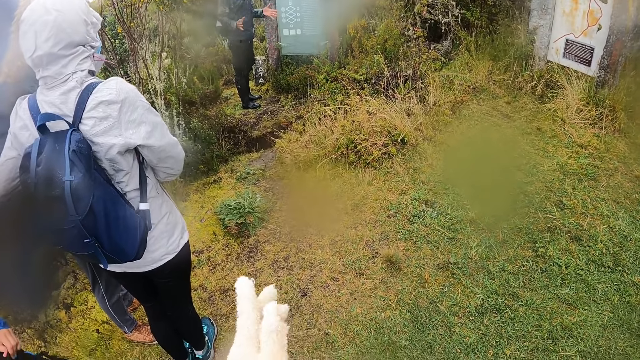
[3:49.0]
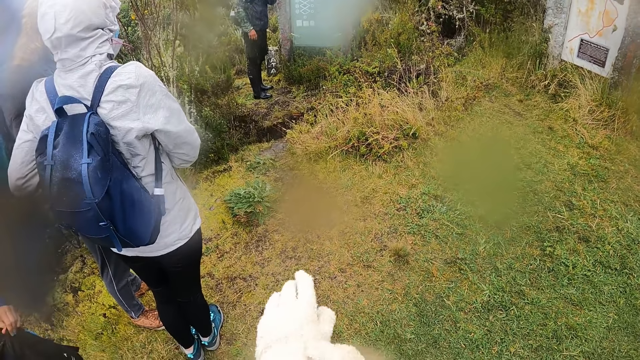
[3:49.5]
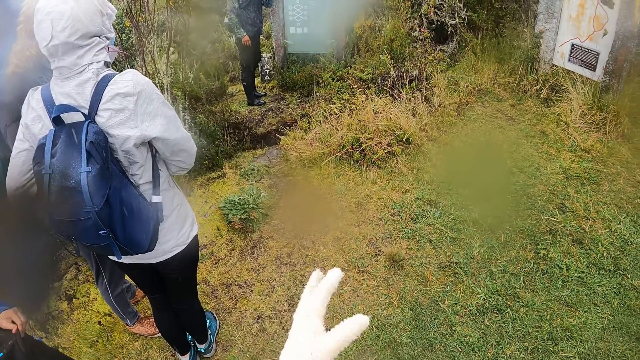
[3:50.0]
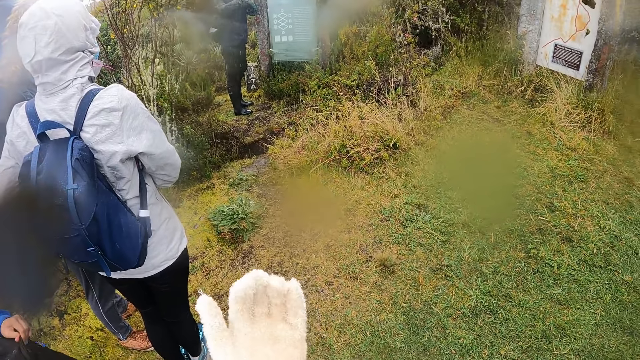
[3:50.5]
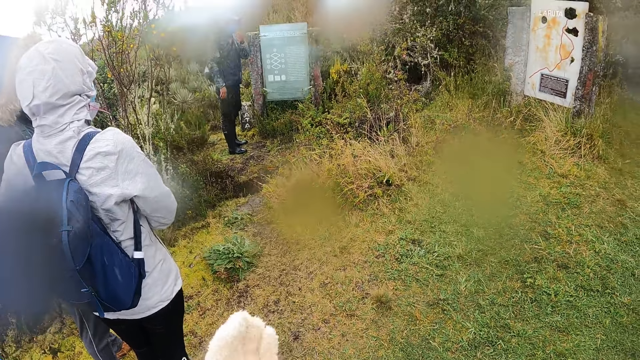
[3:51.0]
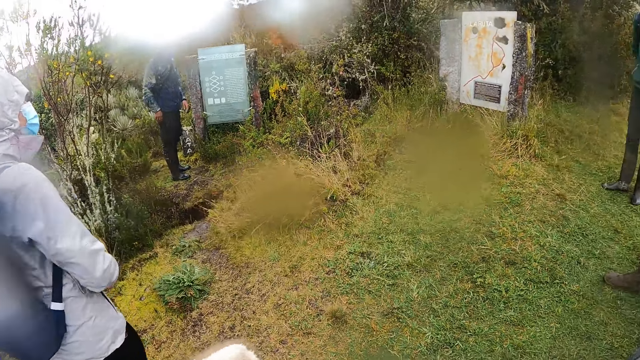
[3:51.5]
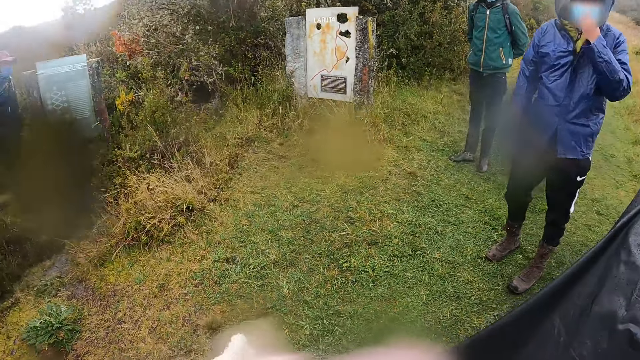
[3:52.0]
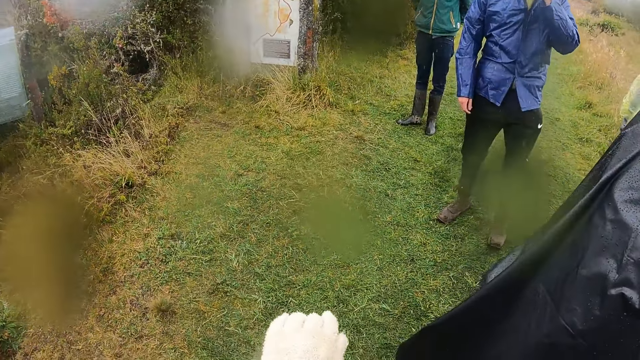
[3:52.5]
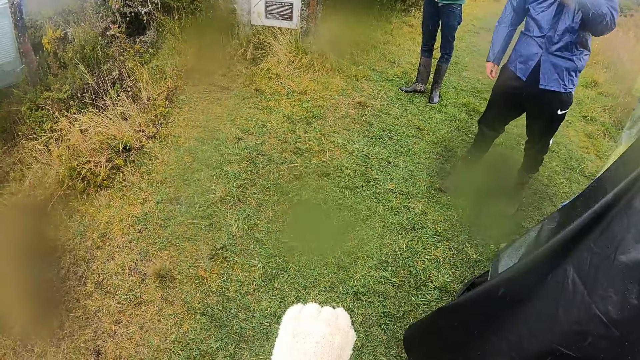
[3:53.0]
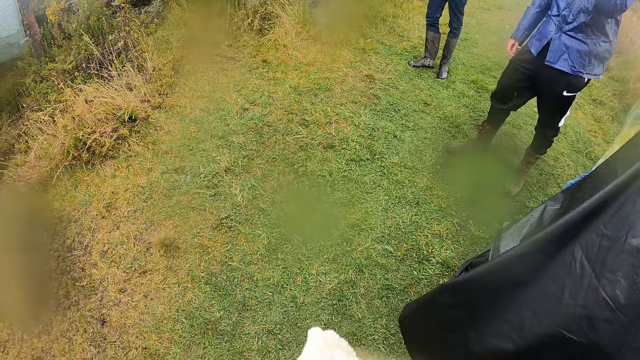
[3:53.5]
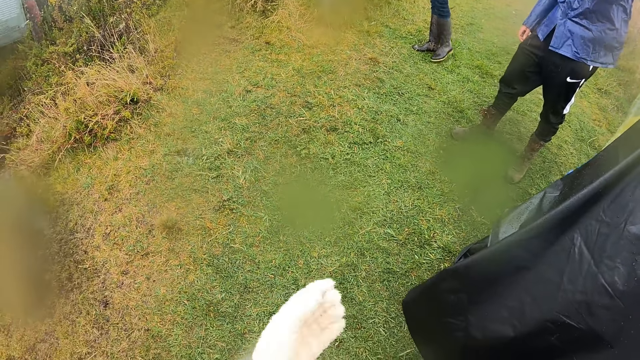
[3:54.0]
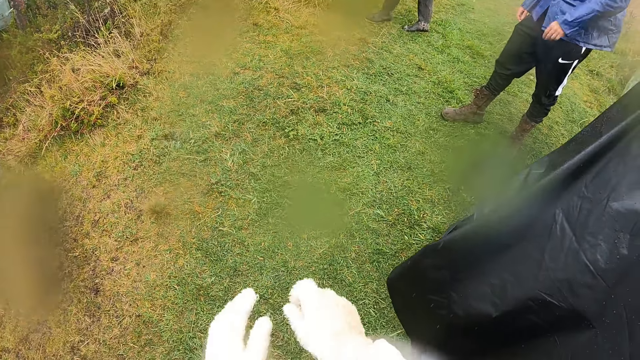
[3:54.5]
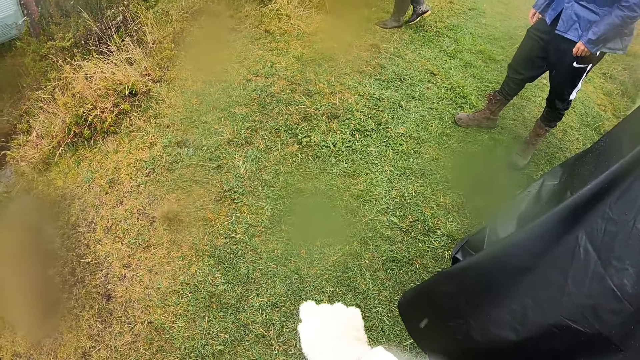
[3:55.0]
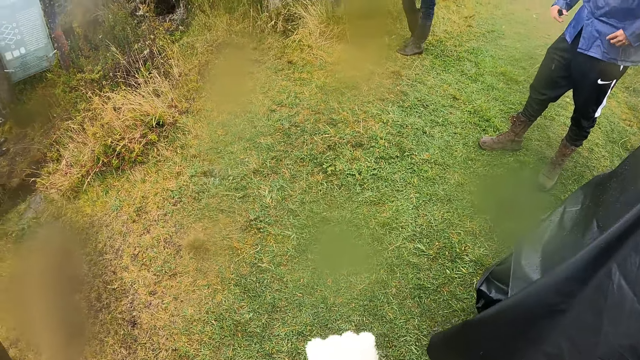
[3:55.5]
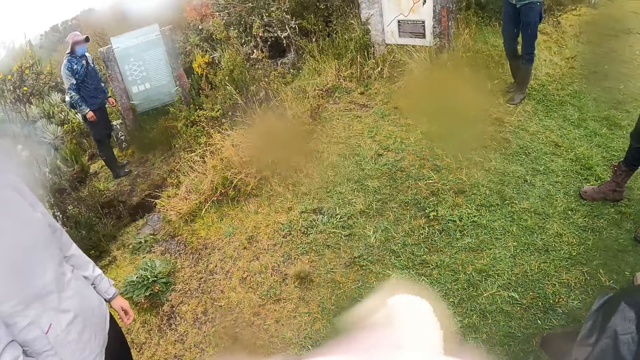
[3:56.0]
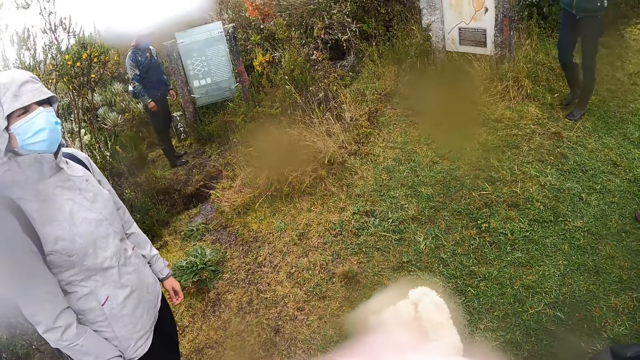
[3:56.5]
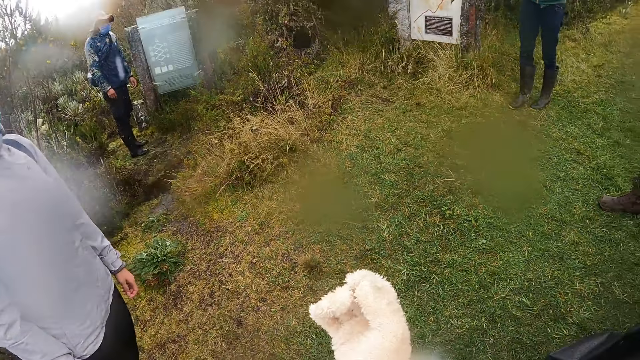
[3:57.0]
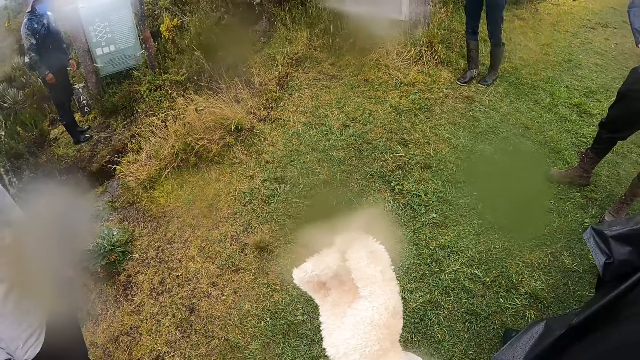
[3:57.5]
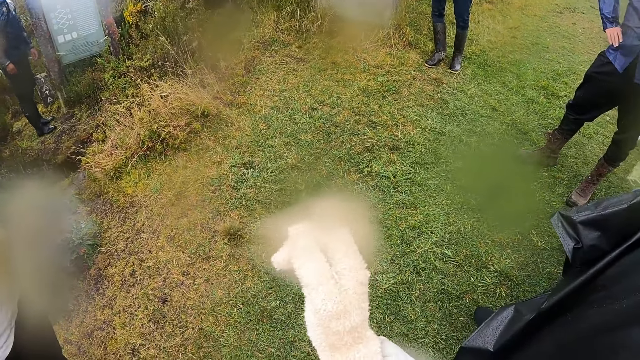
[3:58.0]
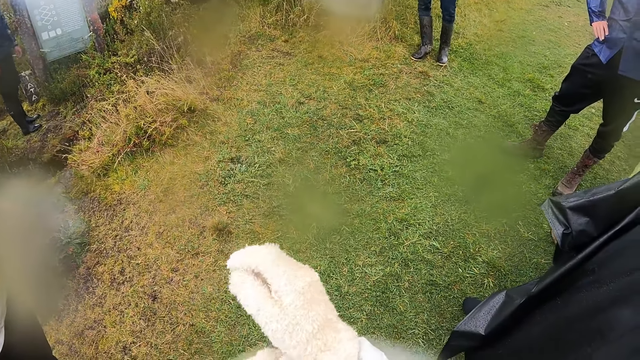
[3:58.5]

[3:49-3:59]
A man makes gestures by hand and adjusts his face mask. The camera wearer looks around the people. He touches his hands.

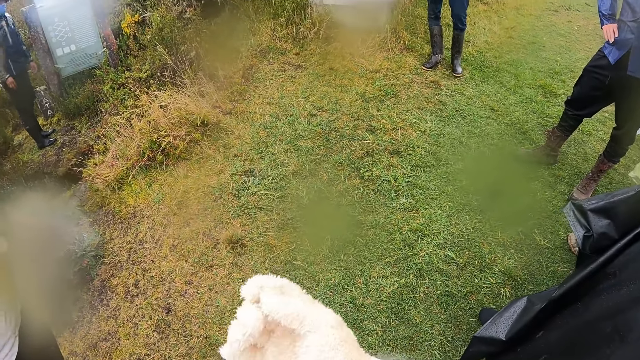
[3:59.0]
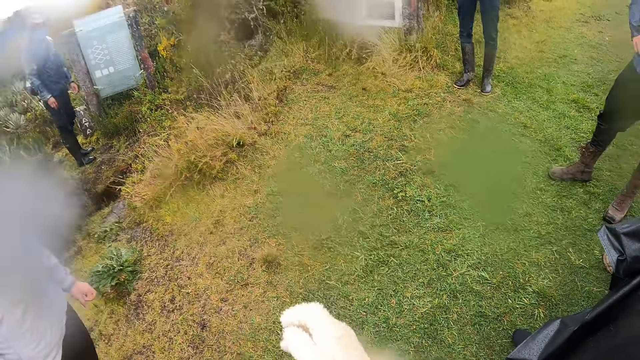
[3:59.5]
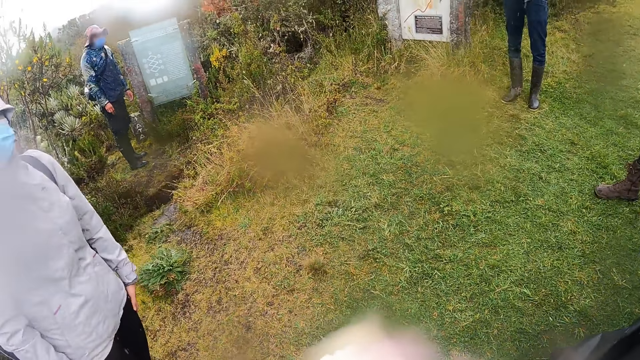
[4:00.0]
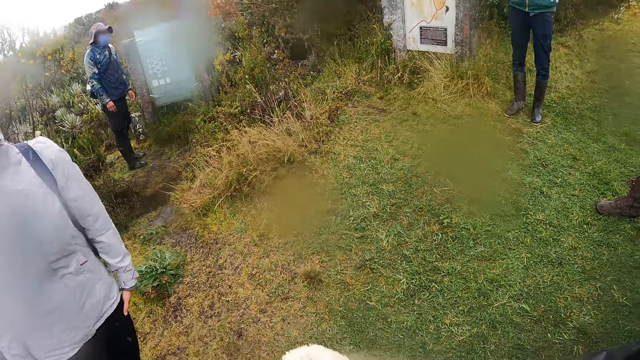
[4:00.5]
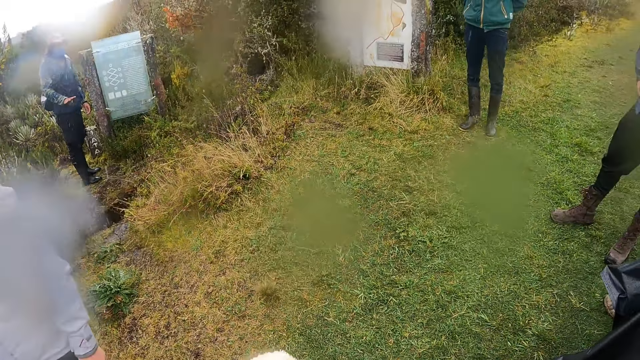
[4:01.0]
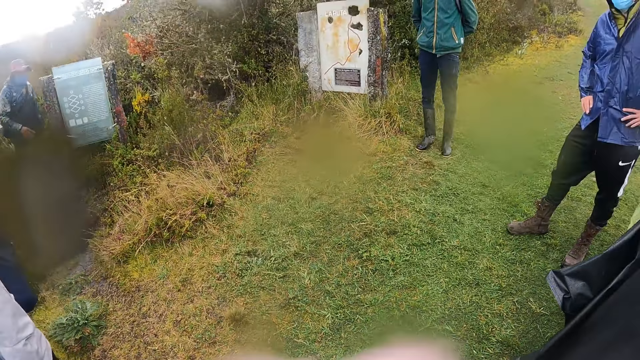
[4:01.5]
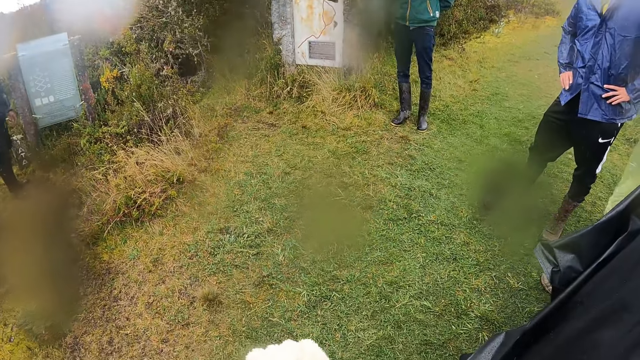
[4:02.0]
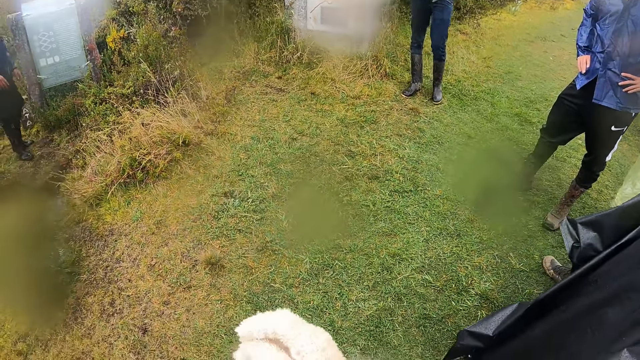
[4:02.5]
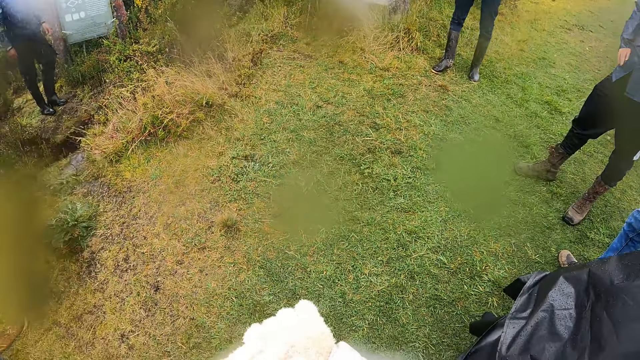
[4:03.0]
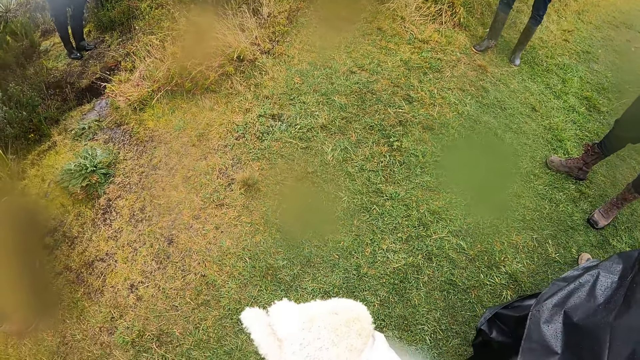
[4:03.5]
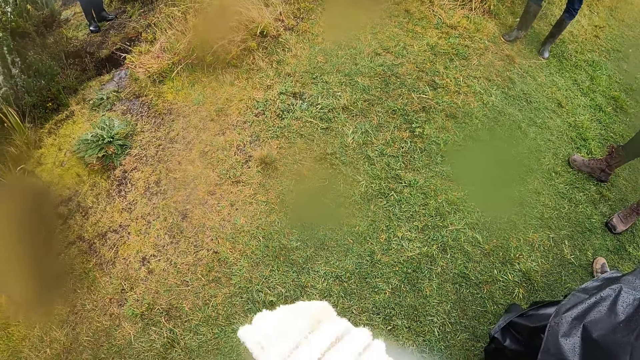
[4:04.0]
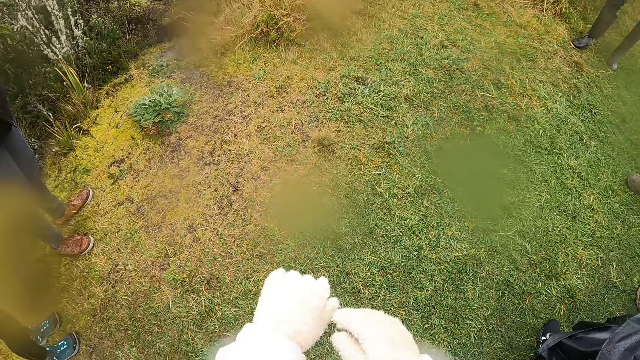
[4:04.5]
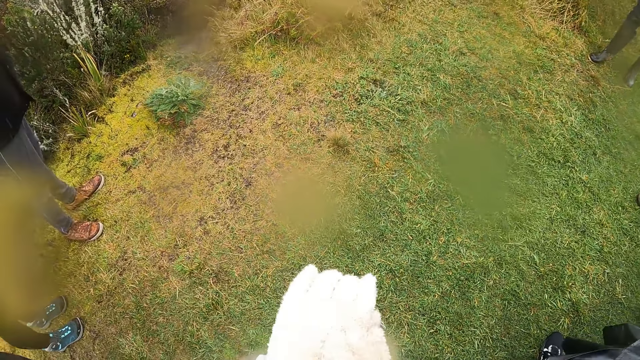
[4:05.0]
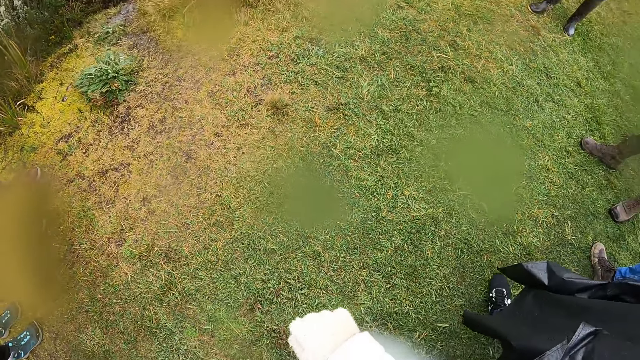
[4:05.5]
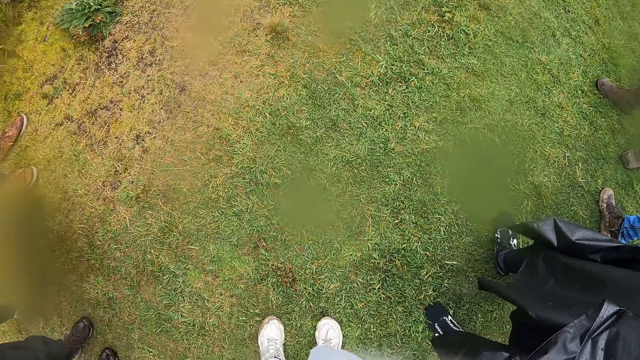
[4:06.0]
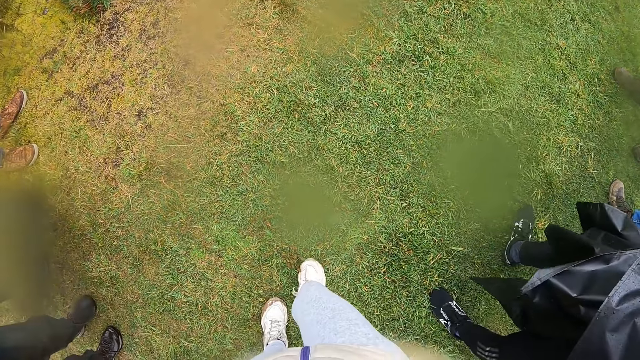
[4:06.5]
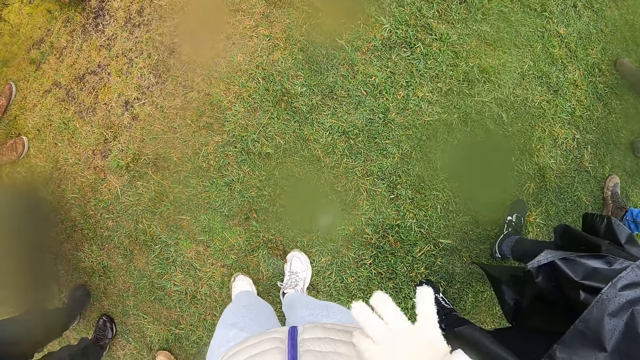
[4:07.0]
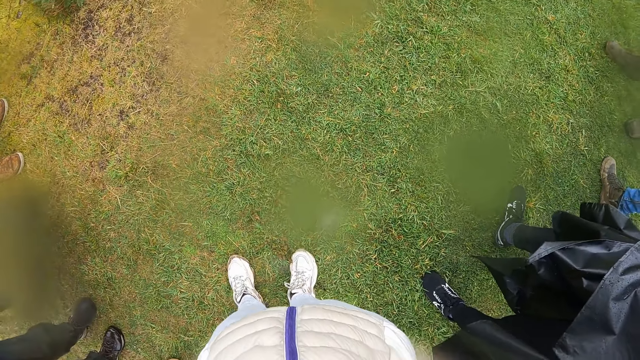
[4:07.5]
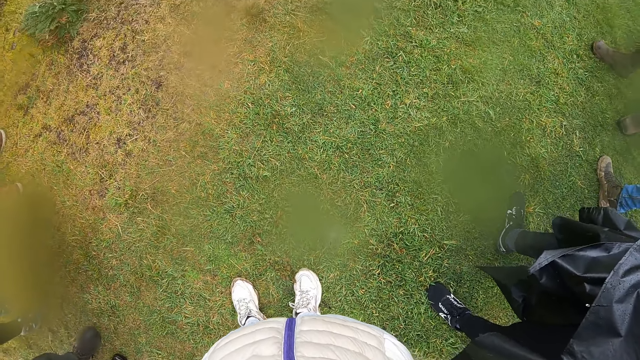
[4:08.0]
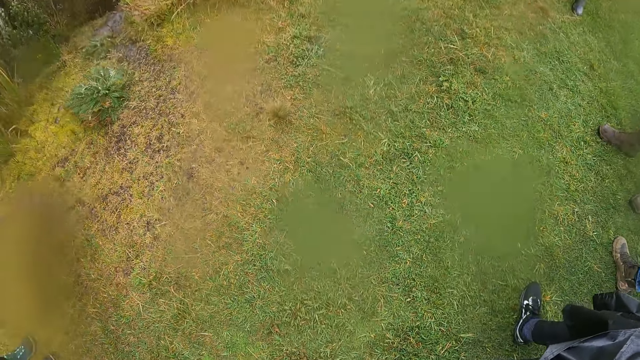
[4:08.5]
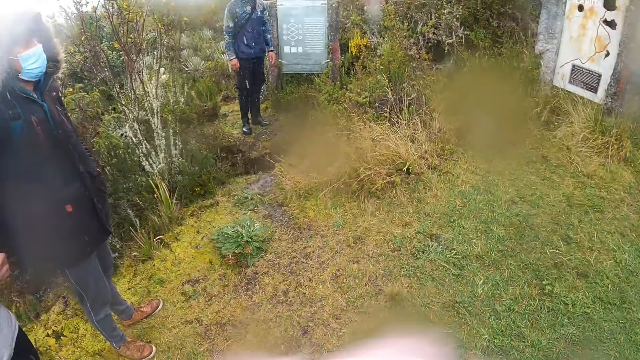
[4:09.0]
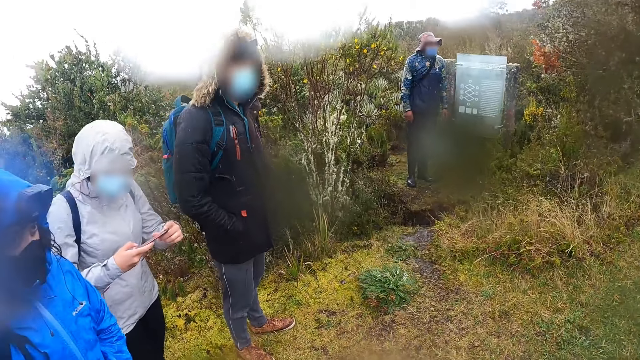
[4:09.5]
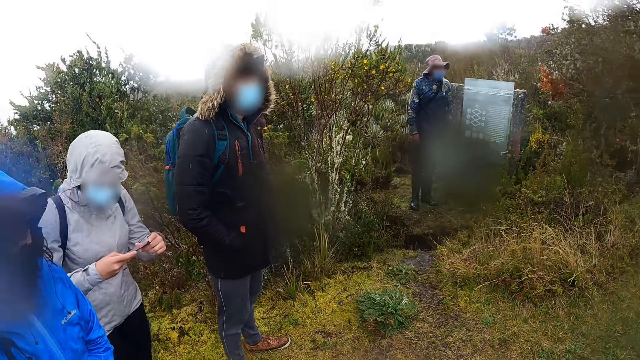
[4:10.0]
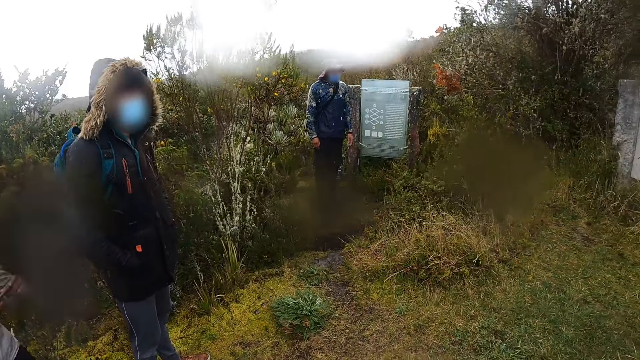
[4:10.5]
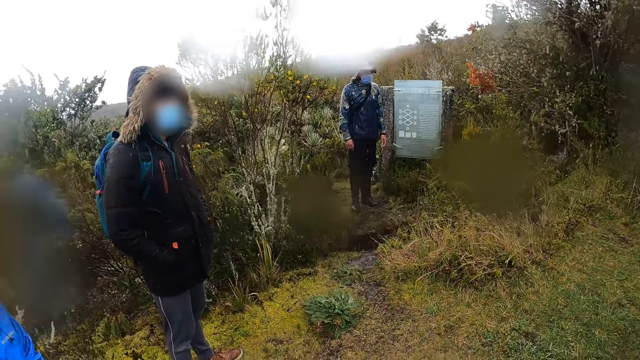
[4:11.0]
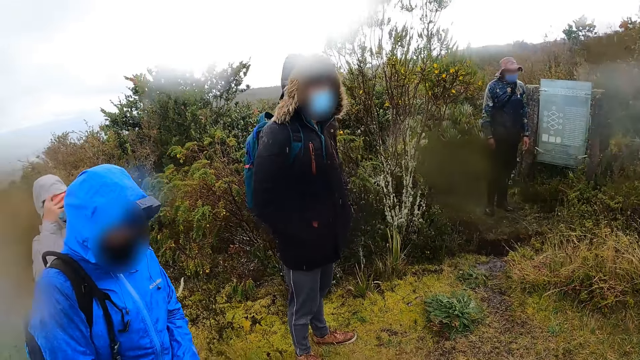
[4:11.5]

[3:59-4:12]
A man stands beside the sign board. A woman presses a phone in her hands.
